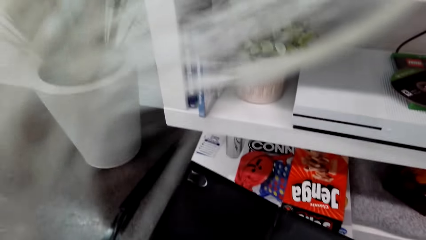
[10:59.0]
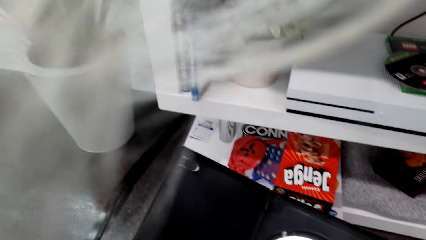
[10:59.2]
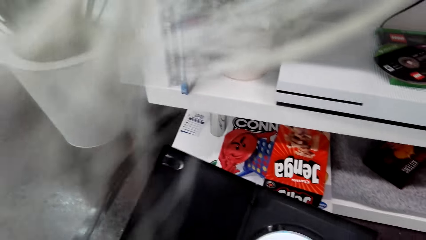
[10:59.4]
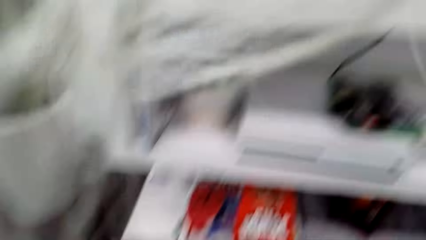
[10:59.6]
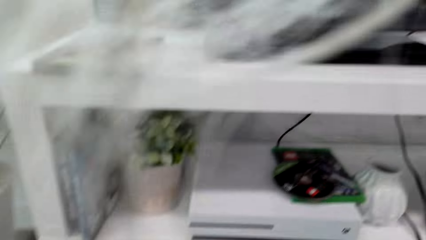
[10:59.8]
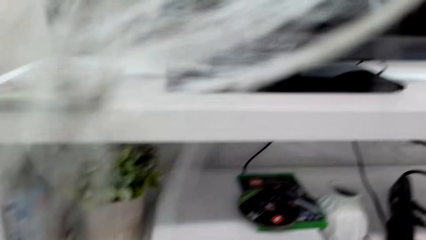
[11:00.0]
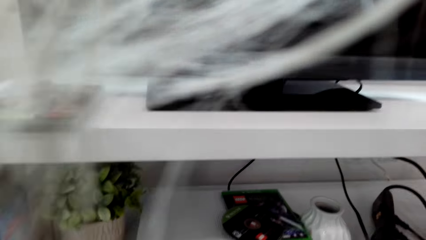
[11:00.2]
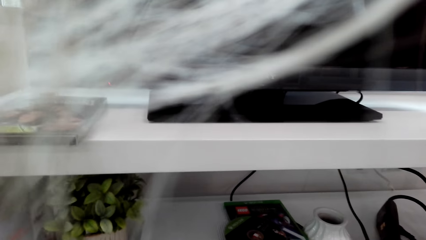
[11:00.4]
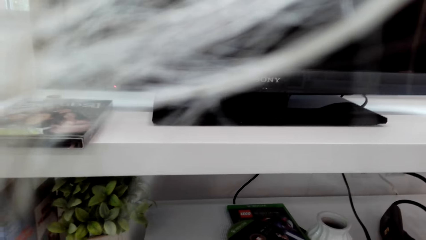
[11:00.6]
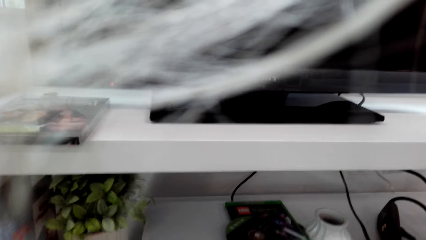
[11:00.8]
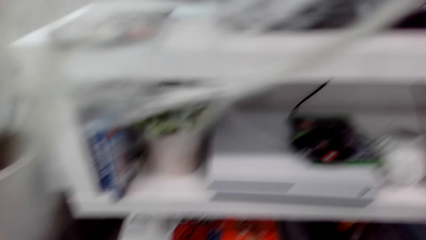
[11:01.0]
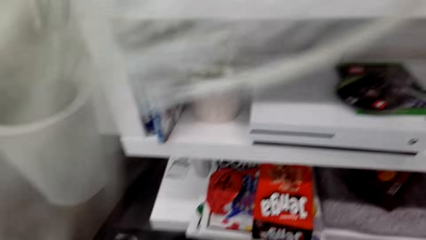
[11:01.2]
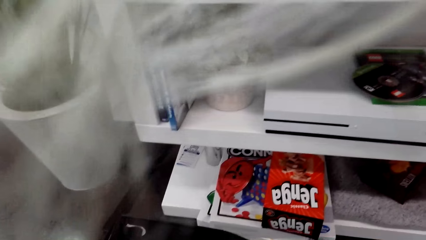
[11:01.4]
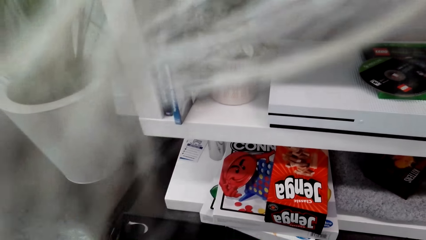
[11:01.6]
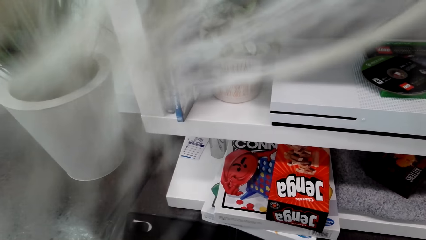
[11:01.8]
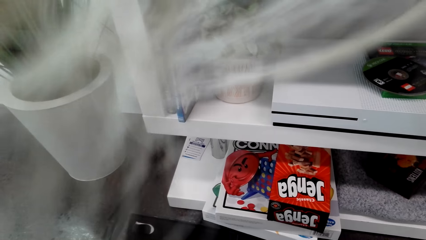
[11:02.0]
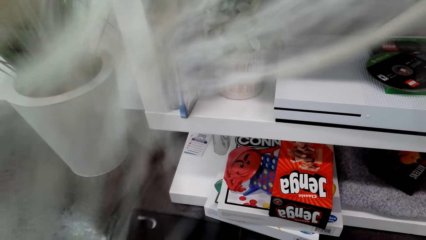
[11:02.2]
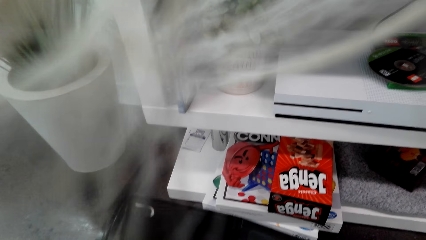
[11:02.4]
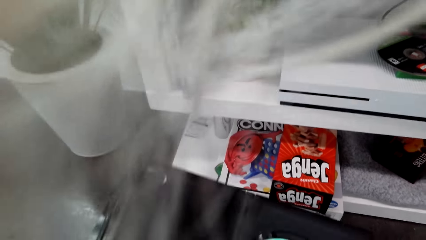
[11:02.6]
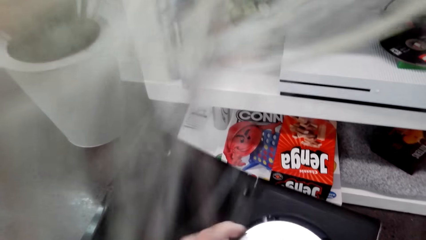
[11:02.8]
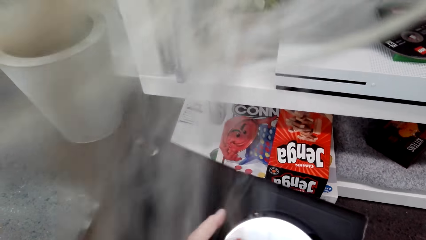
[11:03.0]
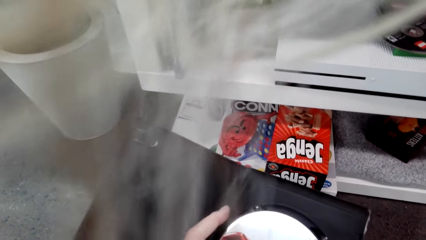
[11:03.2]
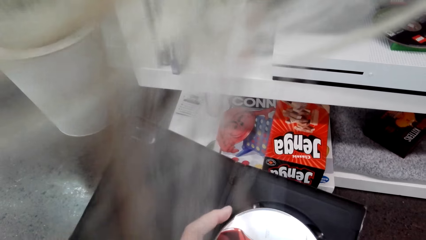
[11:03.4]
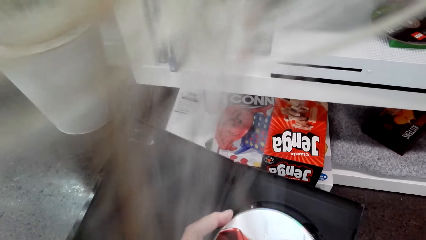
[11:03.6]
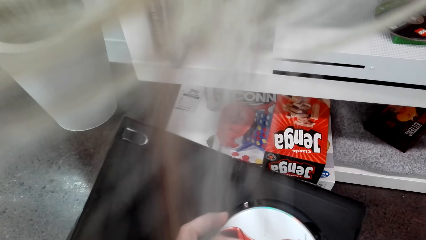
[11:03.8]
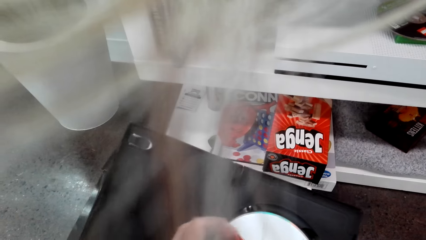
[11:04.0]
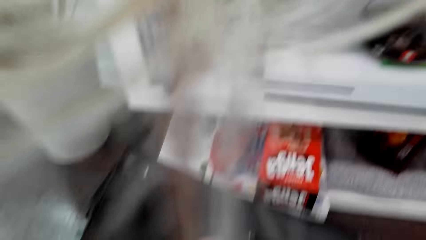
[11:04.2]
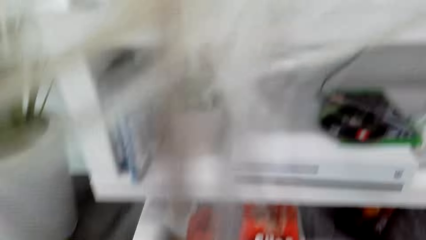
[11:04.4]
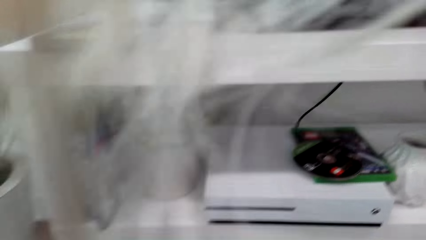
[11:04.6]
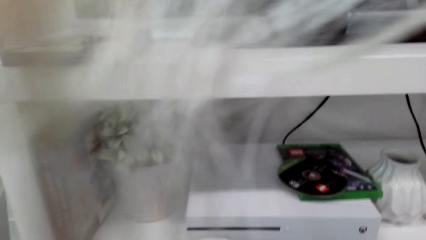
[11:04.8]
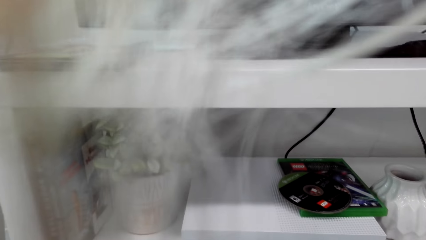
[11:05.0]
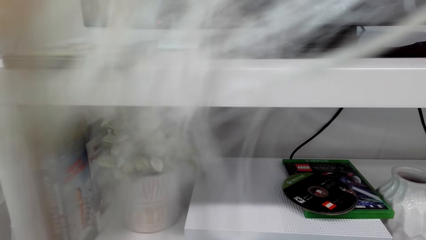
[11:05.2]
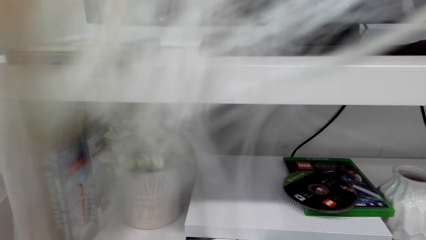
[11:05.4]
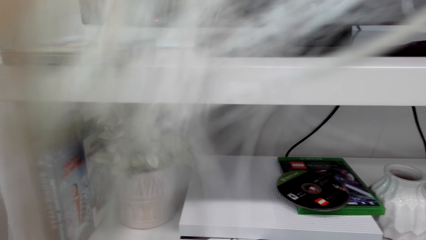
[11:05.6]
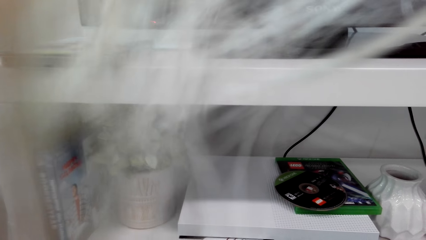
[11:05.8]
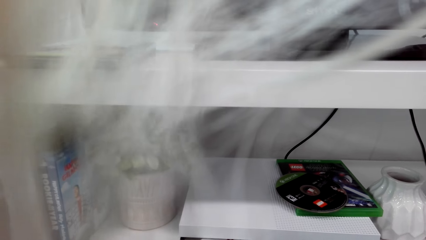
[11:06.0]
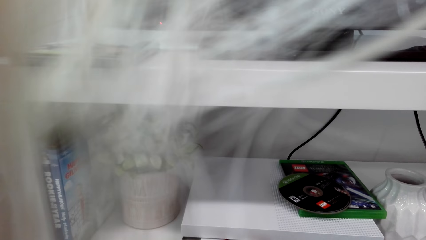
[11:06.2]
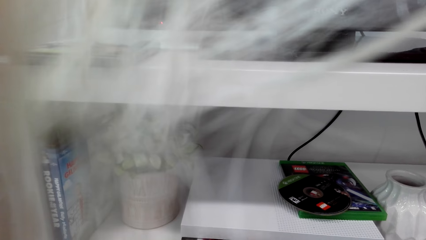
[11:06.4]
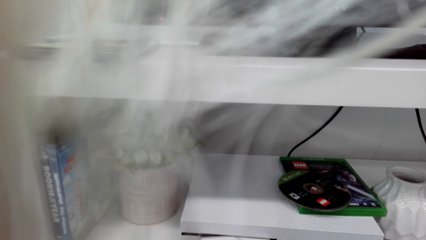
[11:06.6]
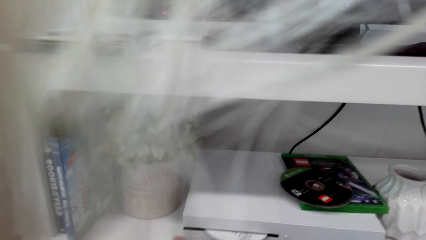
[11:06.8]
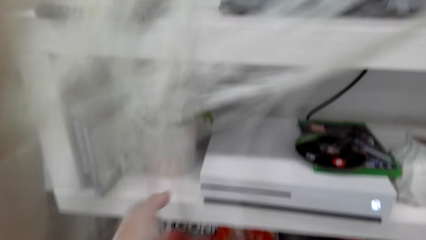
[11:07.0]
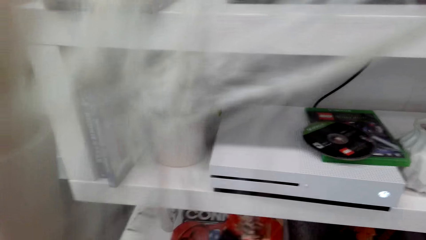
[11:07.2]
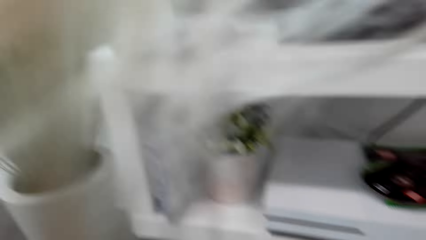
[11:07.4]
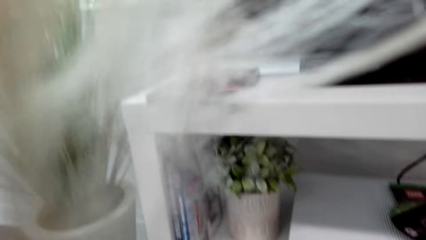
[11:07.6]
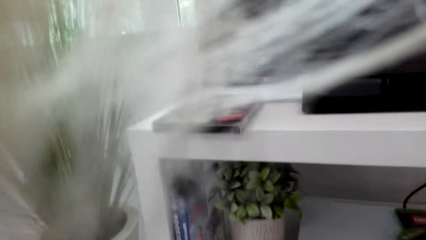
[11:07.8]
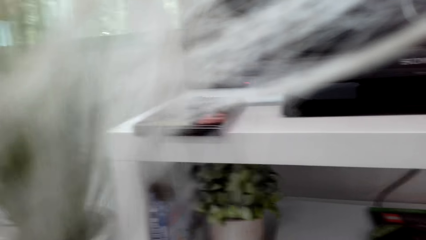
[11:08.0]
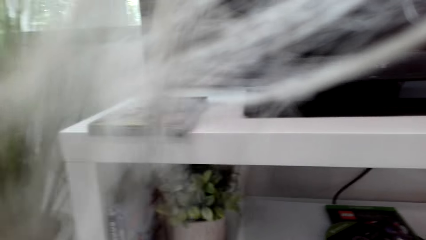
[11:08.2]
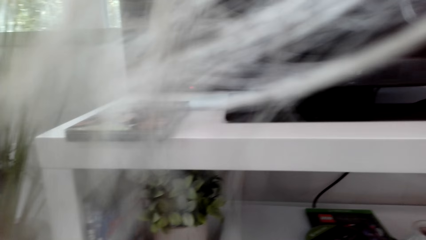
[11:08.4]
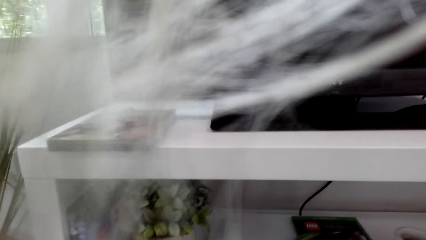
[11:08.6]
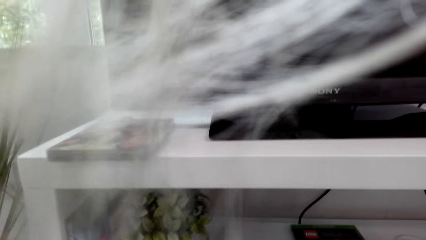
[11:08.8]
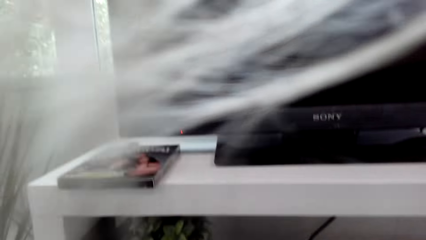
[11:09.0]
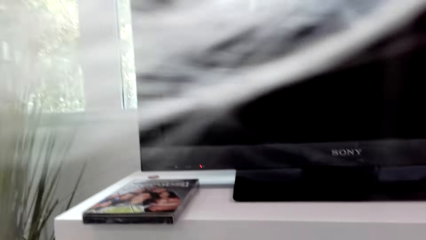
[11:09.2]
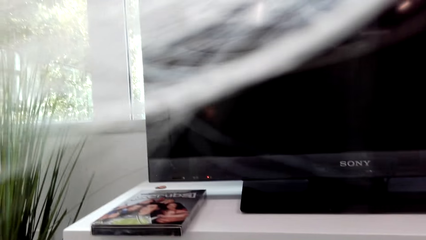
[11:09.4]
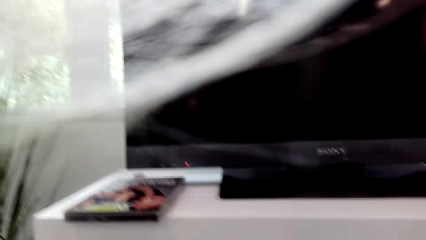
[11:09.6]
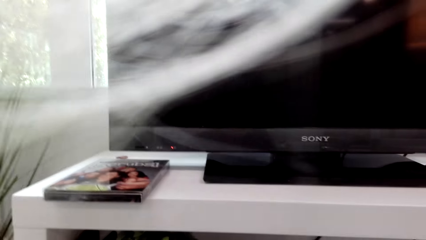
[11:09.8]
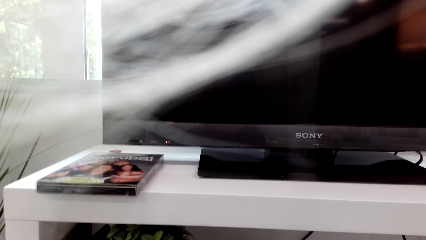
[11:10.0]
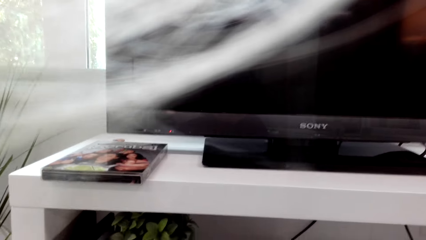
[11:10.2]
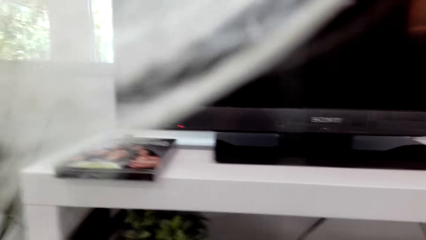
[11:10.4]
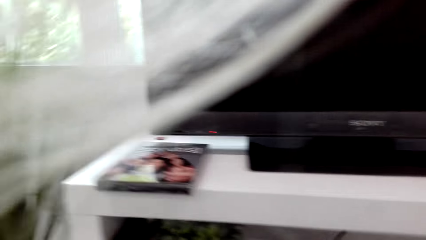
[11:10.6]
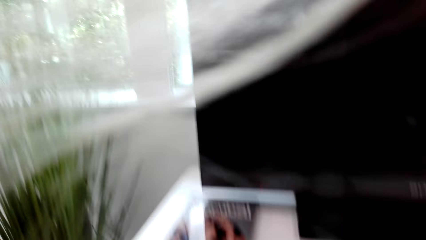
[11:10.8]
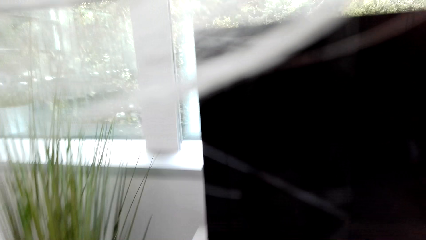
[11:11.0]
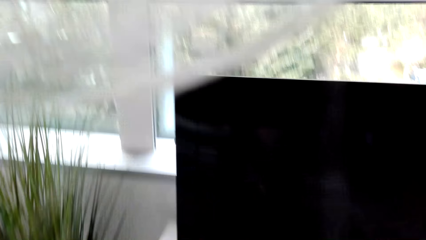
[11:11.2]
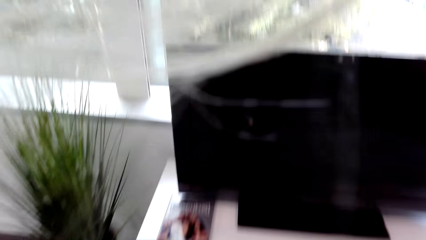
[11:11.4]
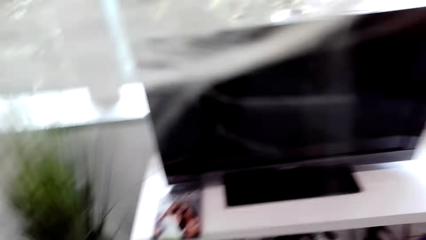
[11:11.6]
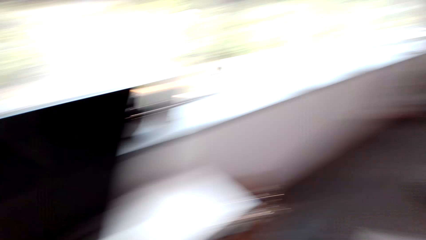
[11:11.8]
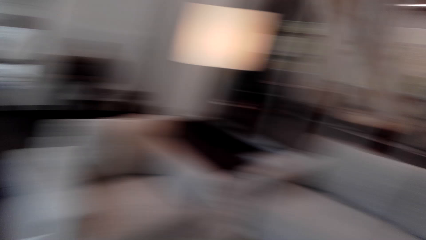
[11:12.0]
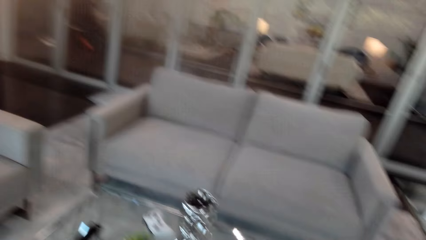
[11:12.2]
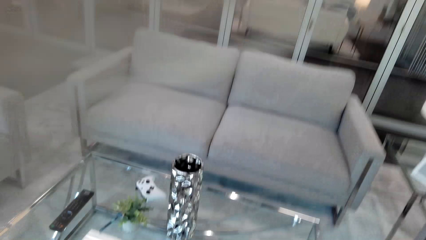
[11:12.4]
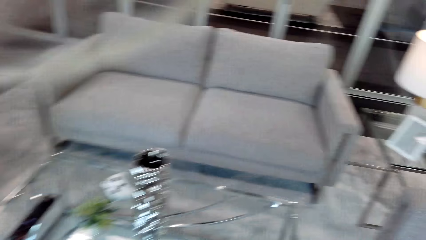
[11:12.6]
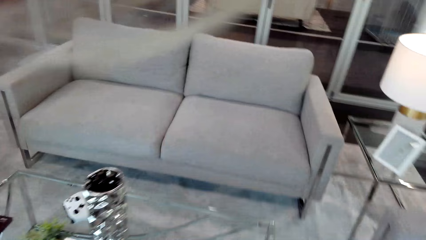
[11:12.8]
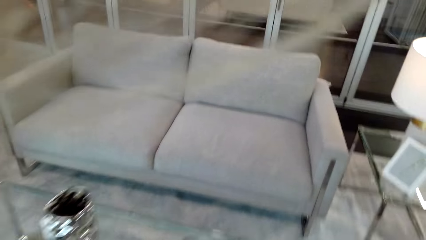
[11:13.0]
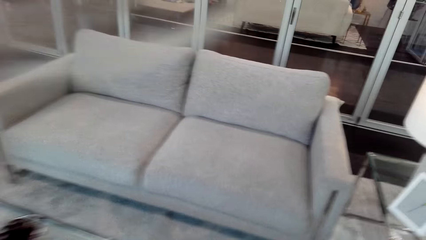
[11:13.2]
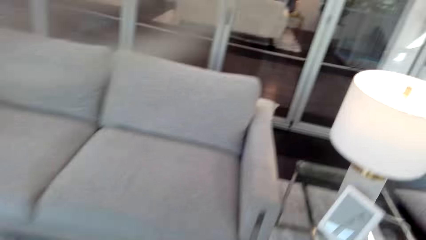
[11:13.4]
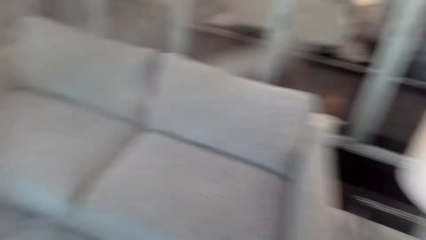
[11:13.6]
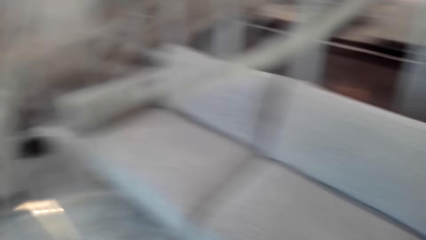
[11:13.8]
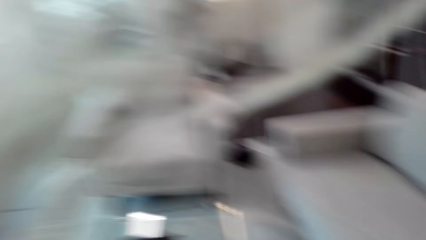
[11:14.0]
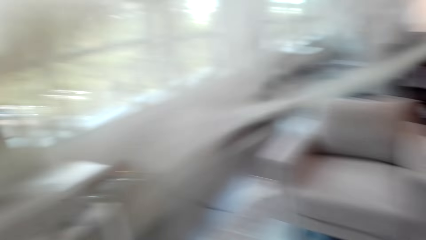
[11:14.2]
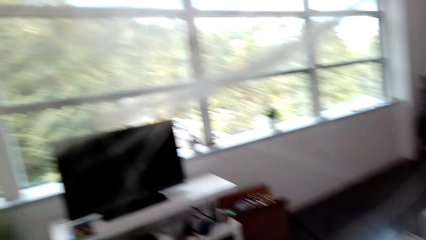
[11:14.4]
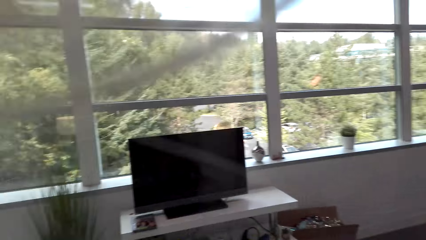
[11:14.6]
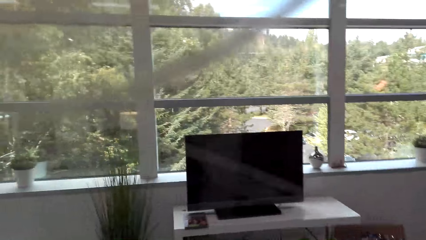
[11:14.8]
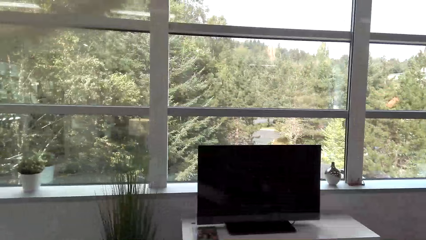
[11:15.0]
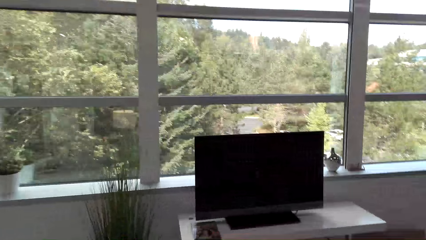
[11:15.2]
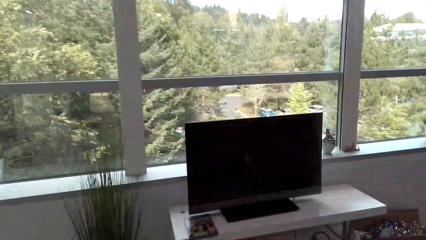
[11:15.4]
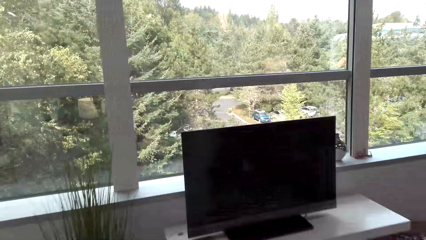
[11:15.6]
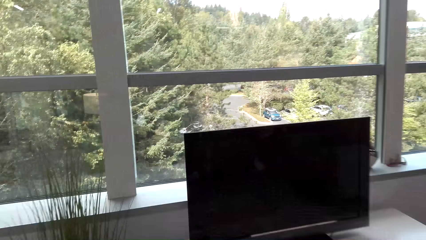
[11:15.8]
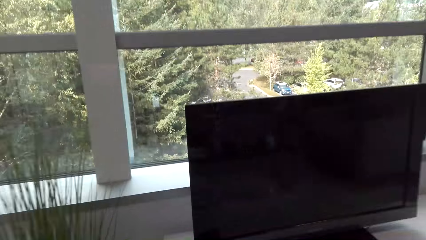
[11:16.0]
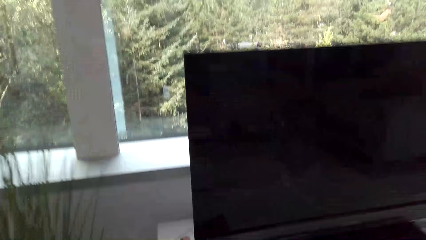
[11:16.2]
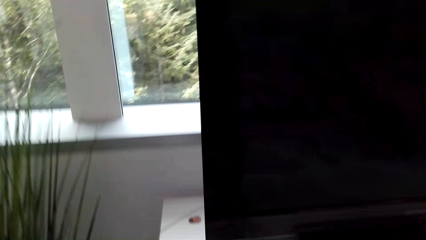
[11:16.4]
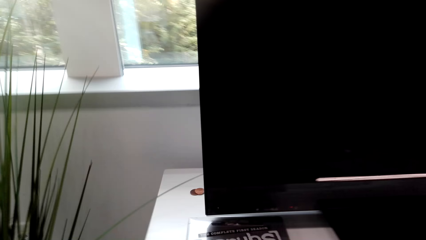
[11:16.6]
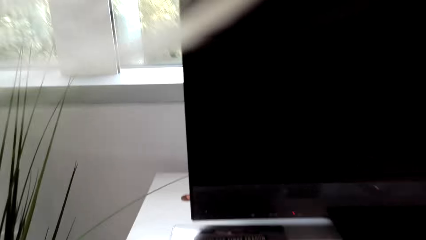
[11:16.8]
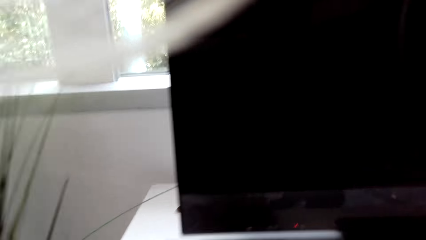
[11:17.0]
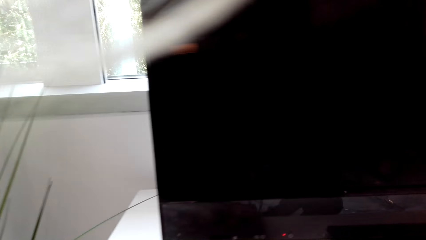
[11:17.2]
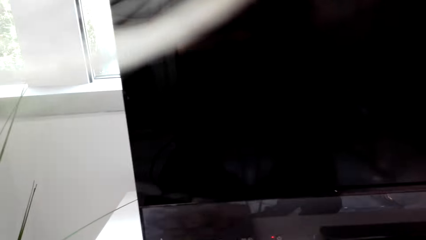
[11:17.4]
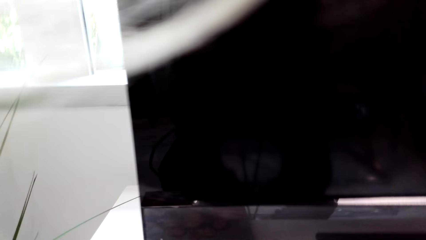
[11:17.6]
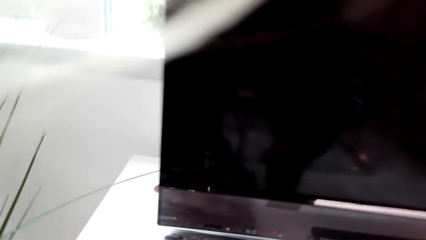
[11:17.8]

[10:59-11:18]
The camera wearer removes a disc or CD from the case. They put the CD in the gaming box. They look around. They stand up. They move around. They walk in the house. They move towards the television.
